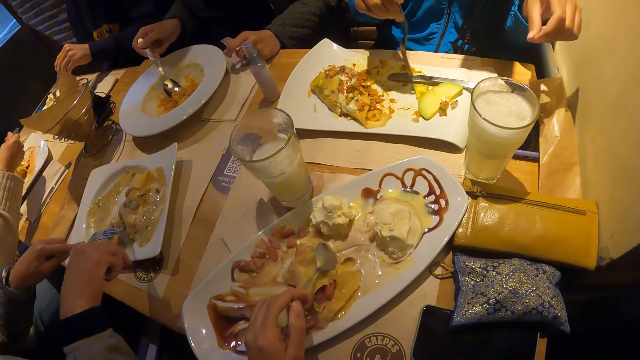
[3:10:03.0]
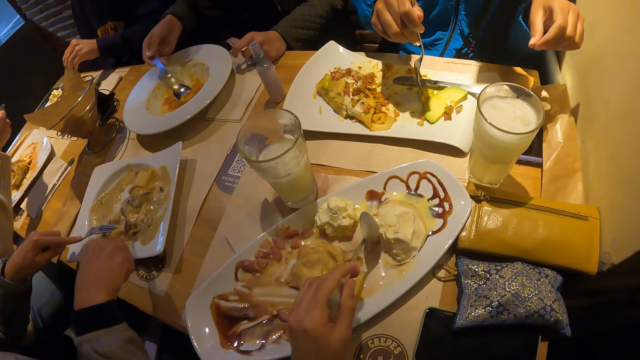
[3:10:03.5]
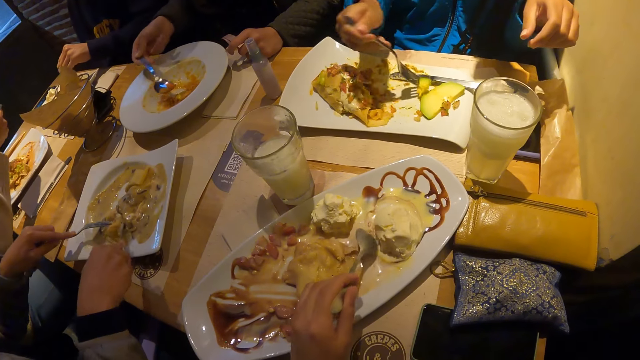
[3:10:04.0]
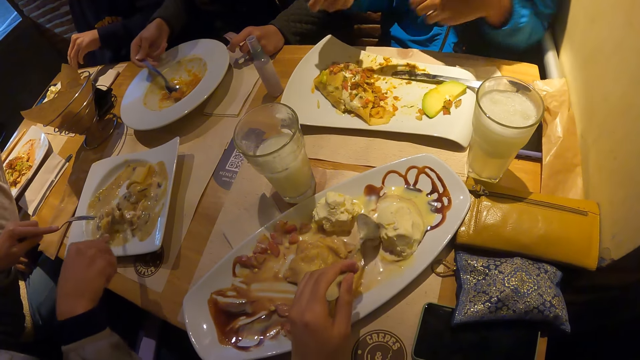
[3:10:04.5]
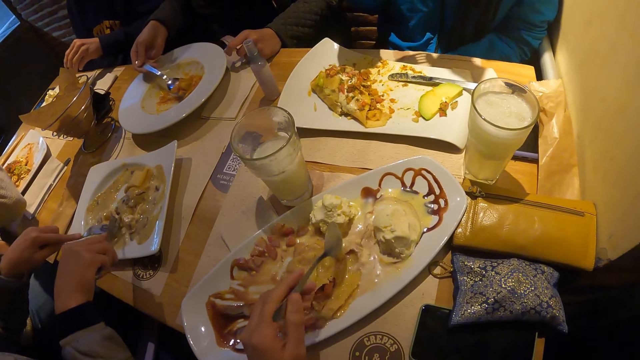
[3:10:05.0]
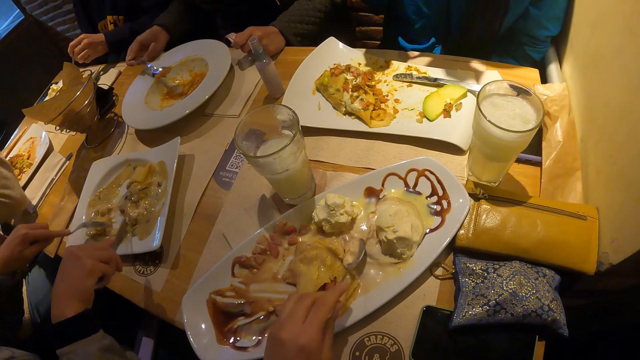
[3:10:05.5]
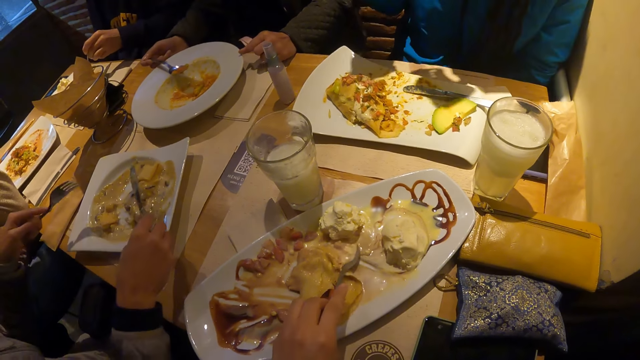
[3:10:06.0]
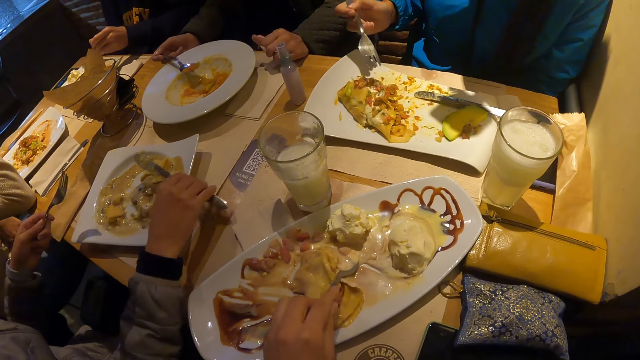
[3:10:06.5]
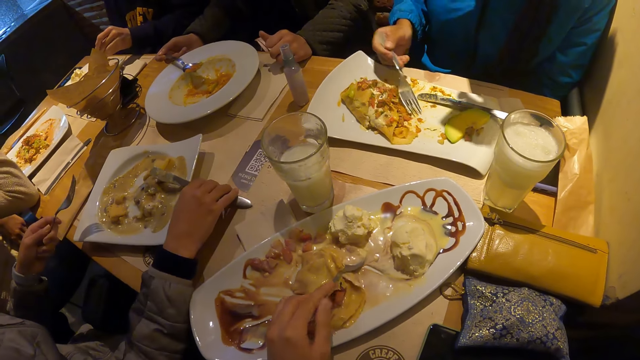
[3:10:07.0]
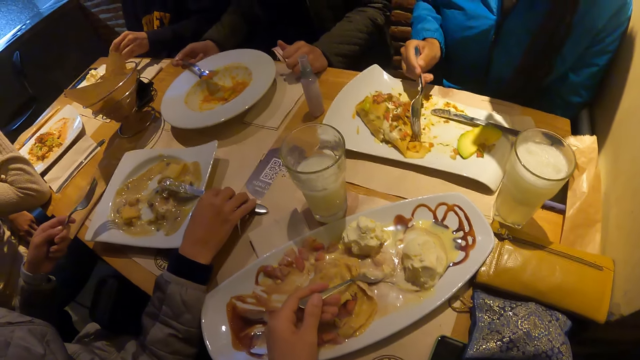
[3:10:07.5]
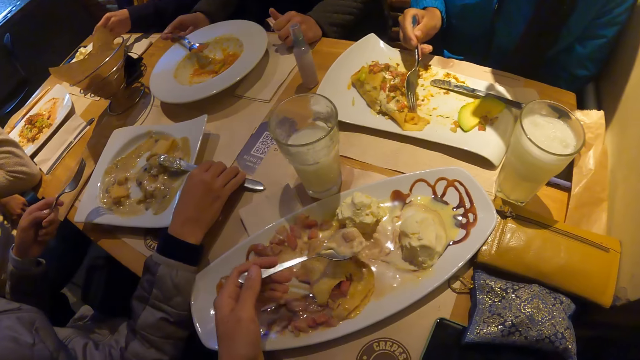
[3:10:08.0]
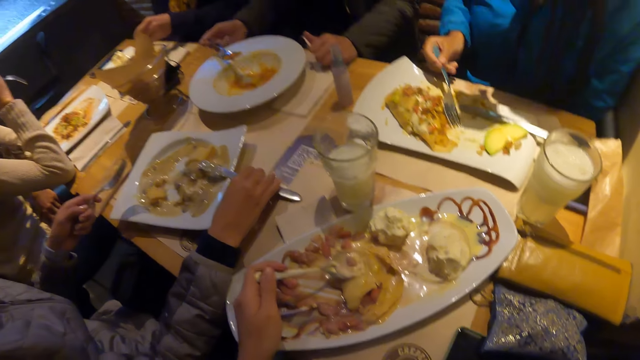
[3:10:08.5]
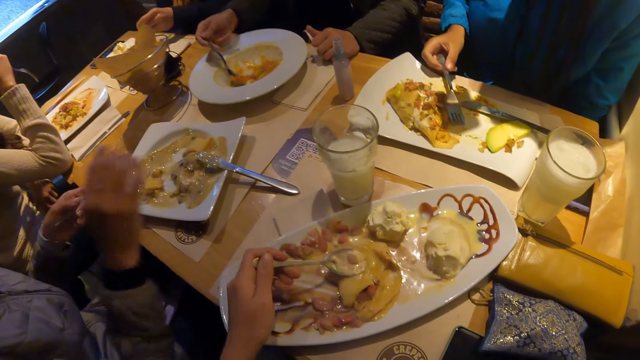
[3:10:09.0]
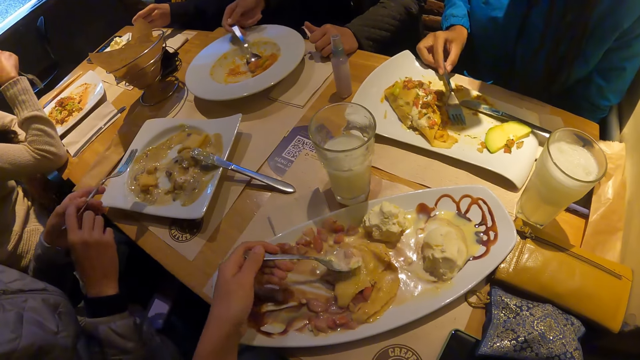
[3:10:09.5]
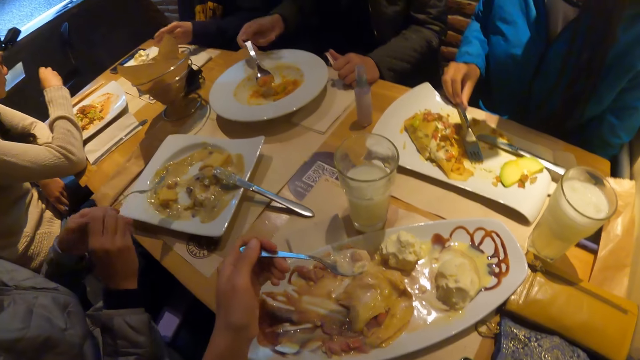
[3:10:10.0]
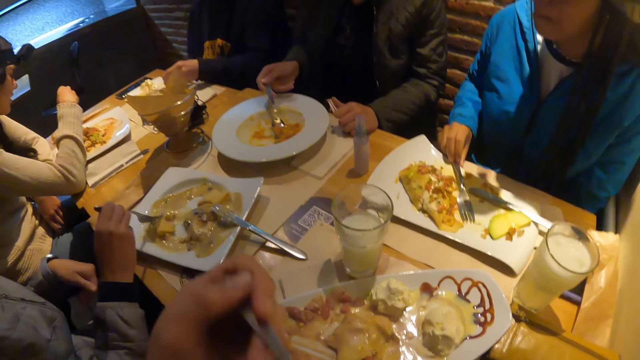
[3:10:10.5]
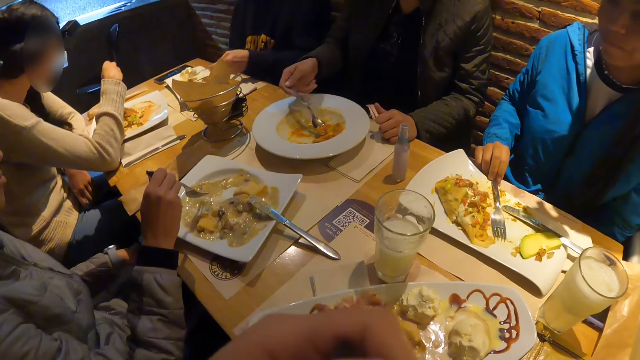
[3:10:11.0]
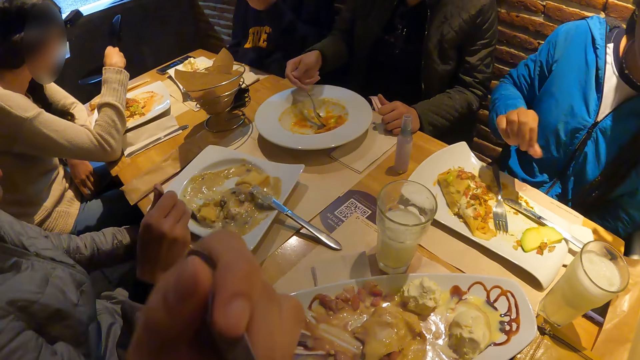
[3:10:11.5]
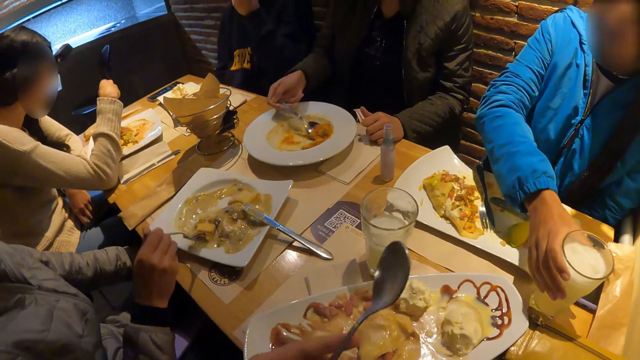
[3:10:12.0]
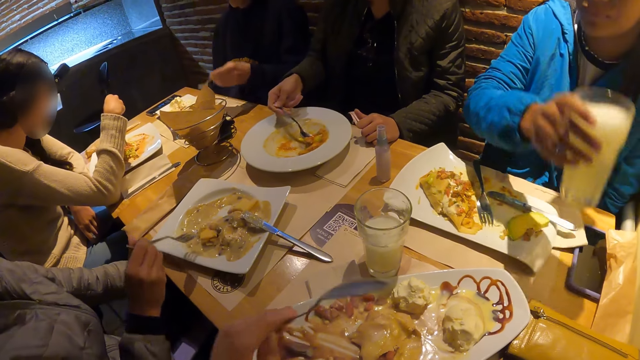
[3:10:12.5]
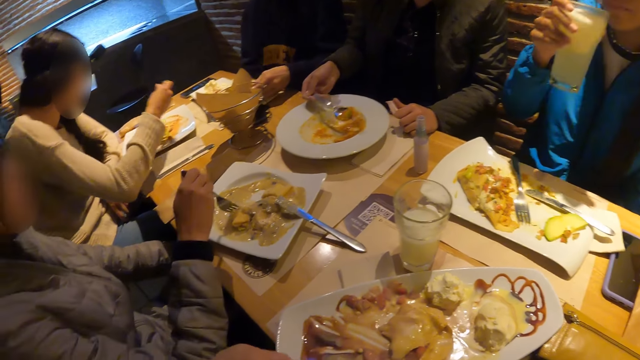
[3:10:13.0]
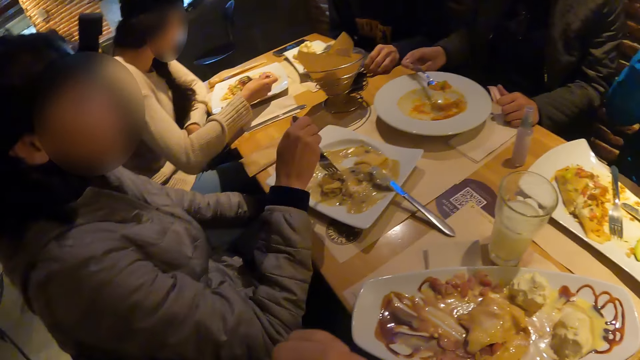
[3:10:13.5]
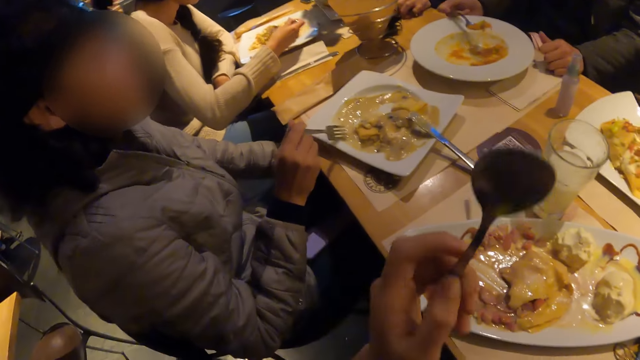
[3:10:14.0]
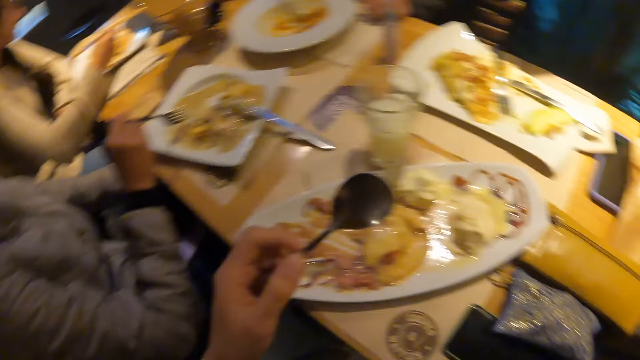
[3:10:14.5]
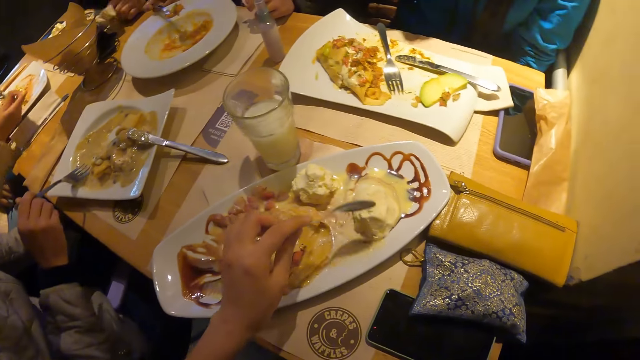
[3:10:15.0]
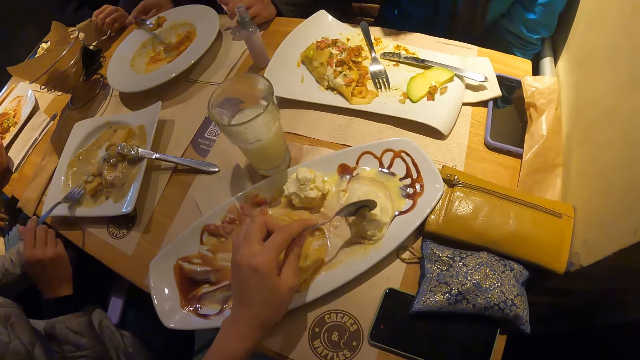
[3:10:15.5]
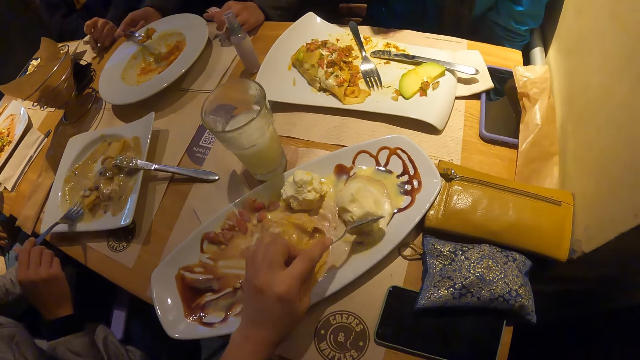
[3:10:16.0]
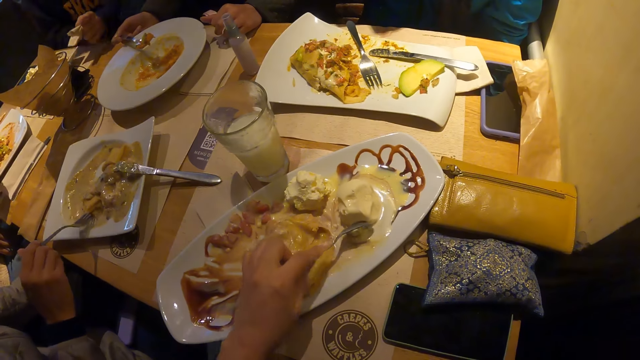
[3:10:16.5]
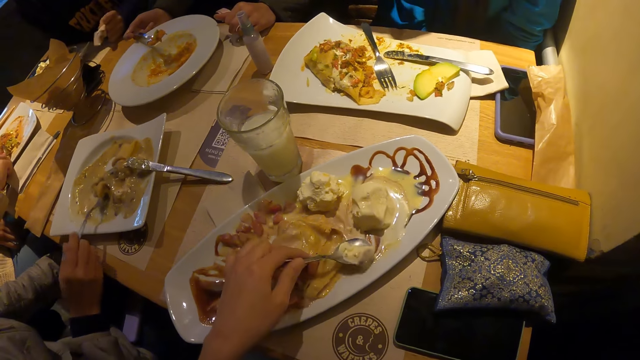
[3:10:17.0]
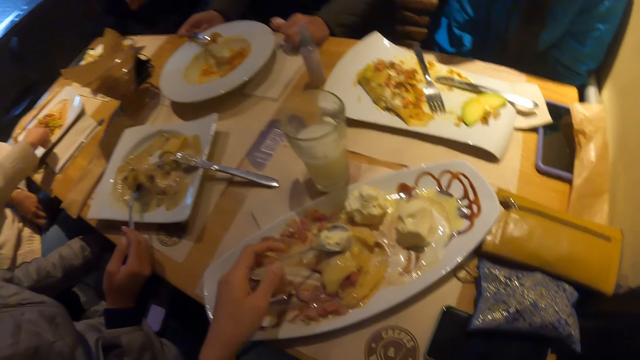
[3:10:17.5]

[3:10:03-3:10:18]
The camera wearer moves food with a spoon. He scoops the food with the spoon. He eats ice cream on the plate with the spoon in his left hand. A woman lifts a cup on the table with her right hand. The camera wearer holds the spoon. The woman drinks juice from the cup in her right hand. The camera wearer scoops the food with the spoon.

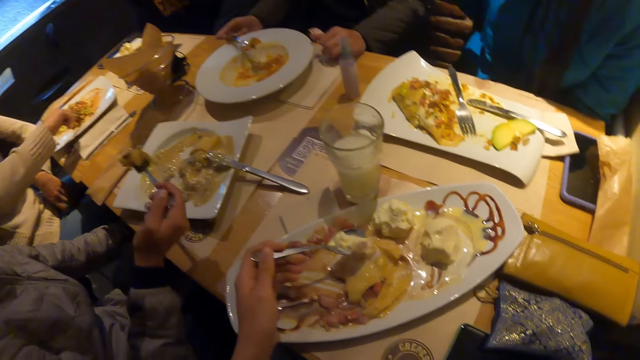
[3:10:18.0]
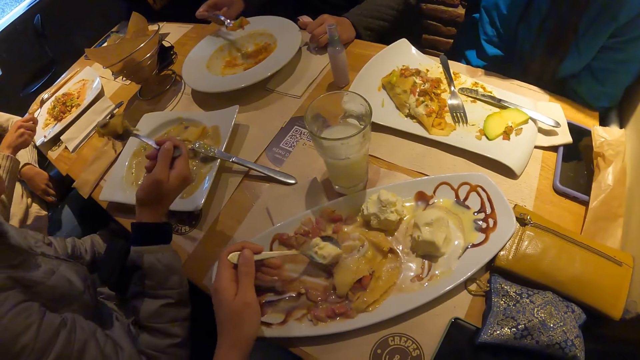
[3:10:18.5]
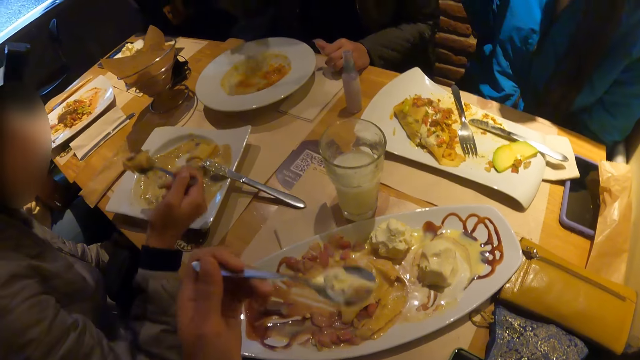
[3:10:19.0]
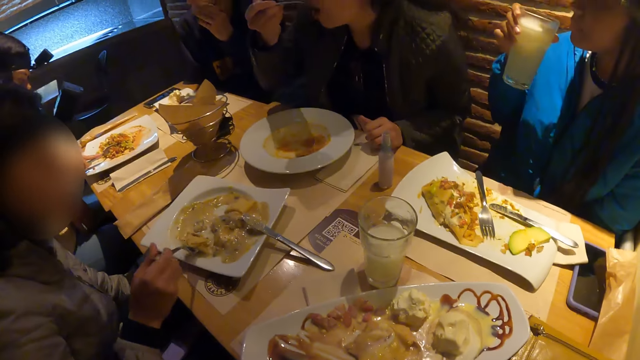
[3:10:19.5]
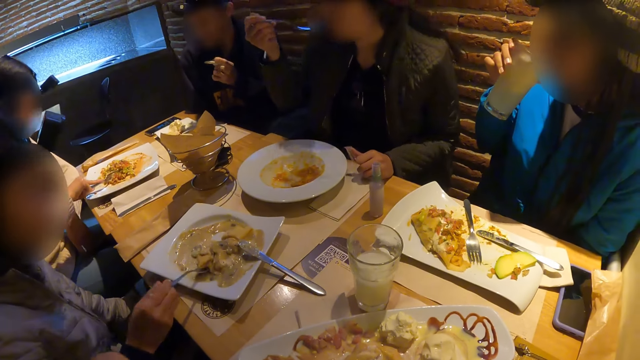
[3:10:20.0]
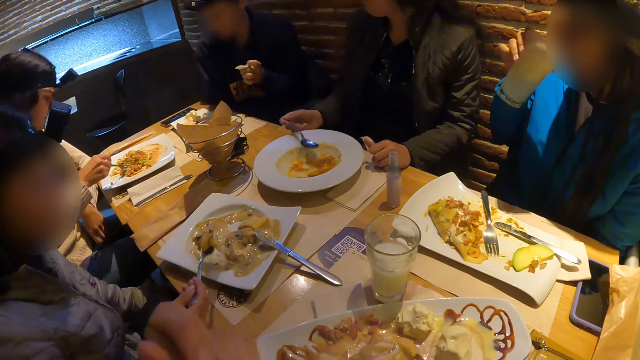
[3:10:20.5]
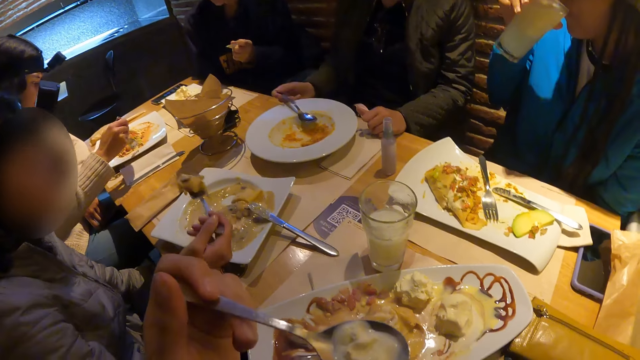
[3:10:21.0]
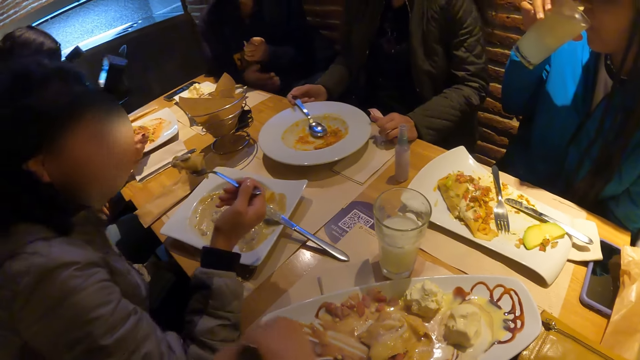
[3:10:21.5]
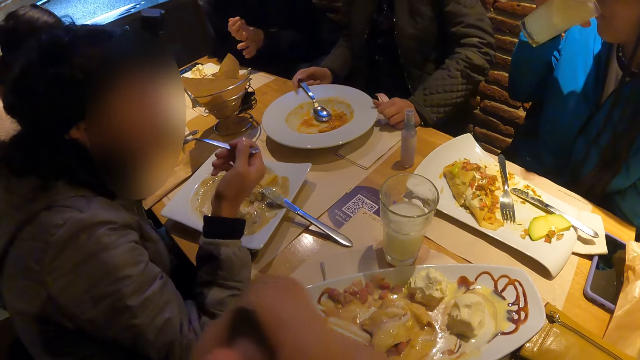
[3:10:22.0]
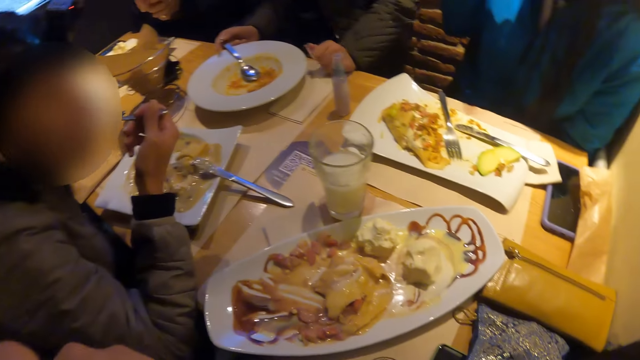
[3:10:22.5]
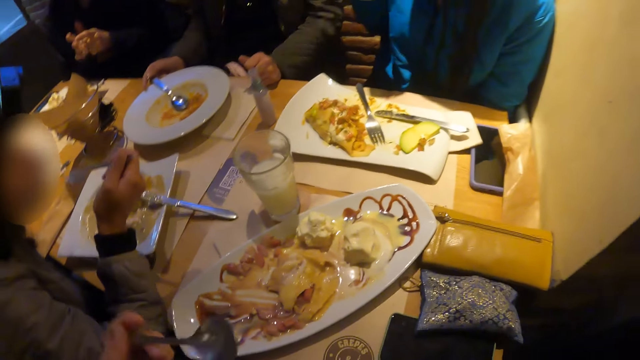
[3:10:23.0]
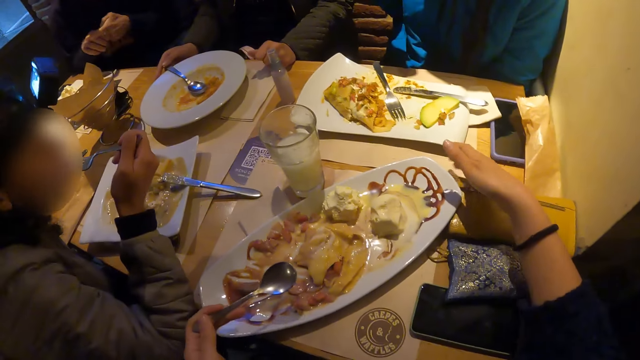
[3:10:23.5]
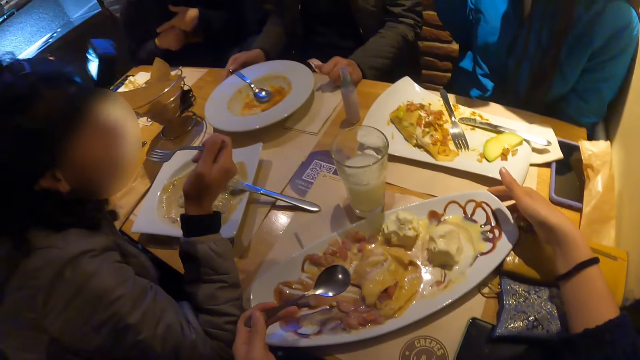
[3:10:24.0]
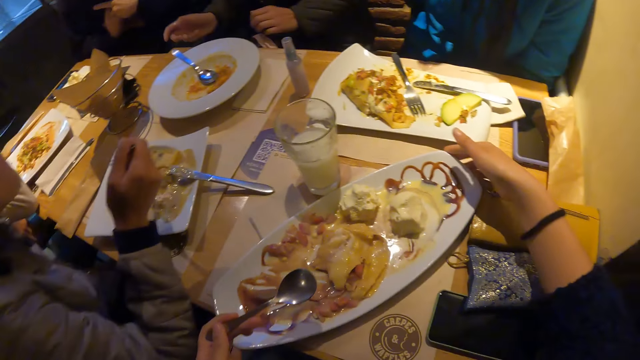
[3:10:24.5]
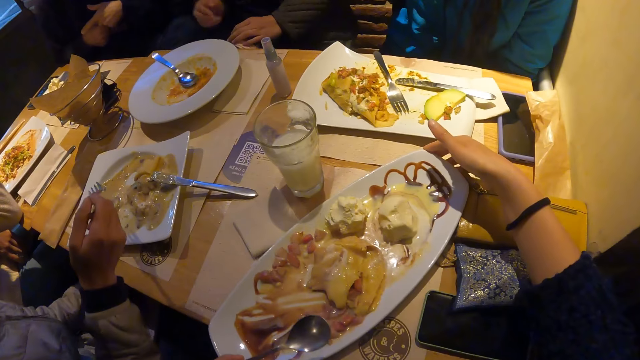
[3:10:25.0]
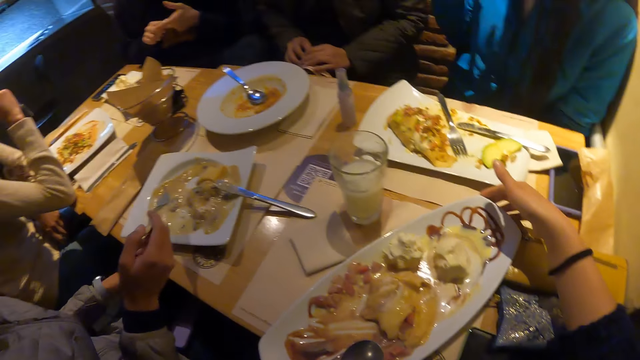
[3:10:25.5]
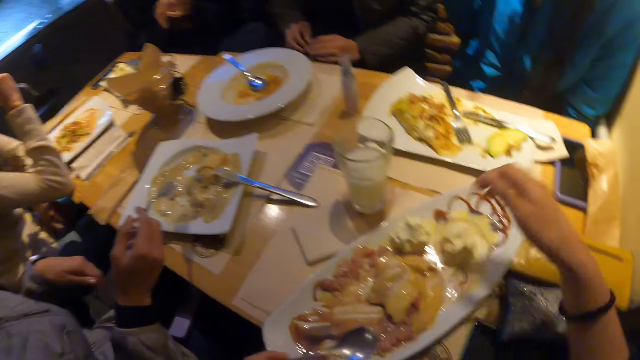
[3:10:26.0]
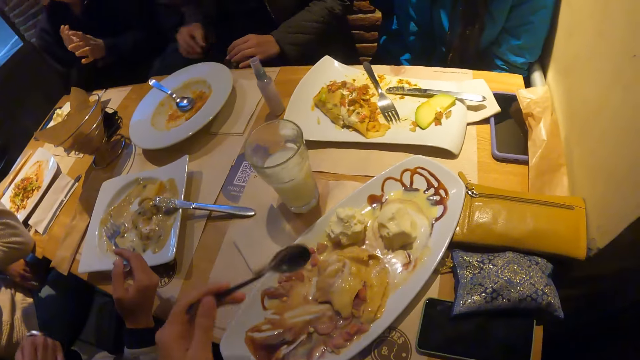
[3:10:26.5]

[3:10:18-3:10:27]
The camera wearer eats ice cream on the plate with the spoon in his left hand. The woman eats crepe in the plate with the fork in her right hand. The camera wearer looks around. He shifts the plate on the table with his right hand.
